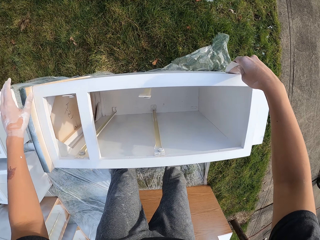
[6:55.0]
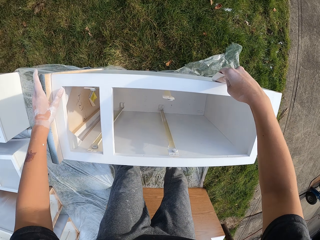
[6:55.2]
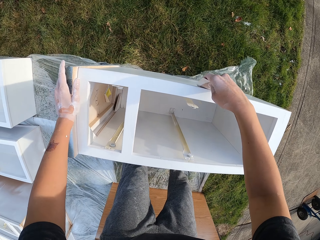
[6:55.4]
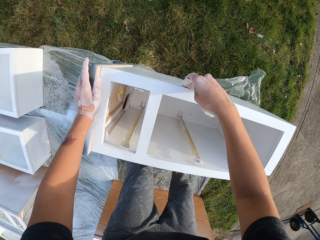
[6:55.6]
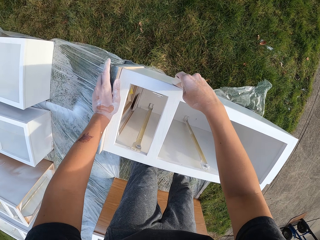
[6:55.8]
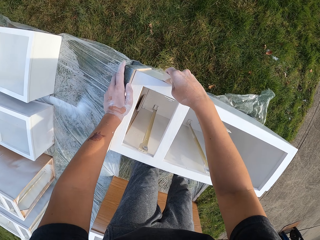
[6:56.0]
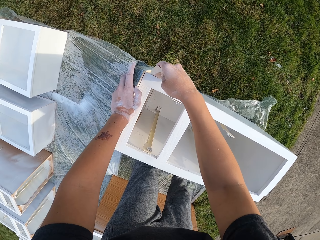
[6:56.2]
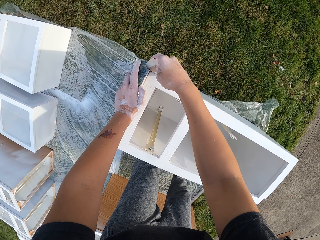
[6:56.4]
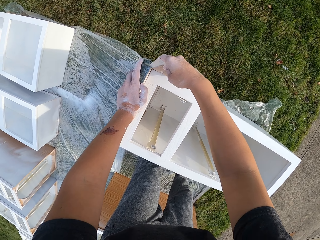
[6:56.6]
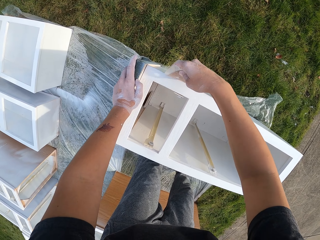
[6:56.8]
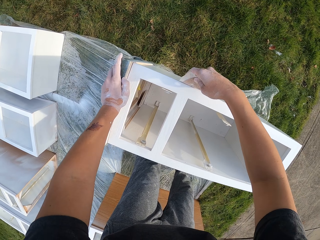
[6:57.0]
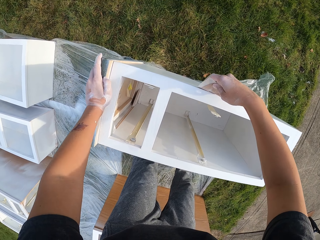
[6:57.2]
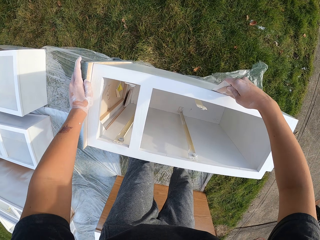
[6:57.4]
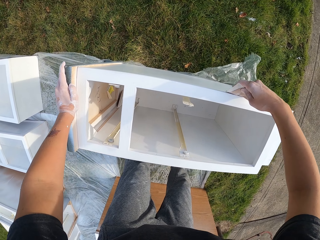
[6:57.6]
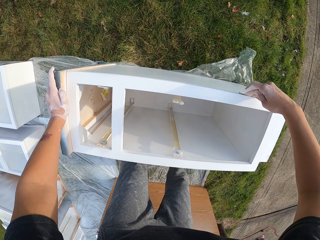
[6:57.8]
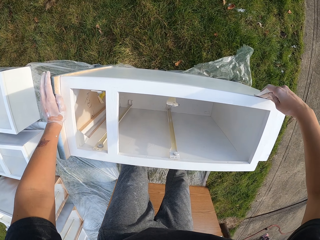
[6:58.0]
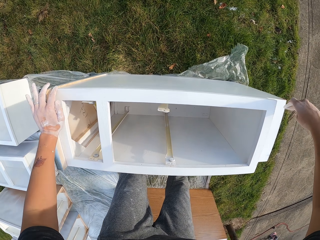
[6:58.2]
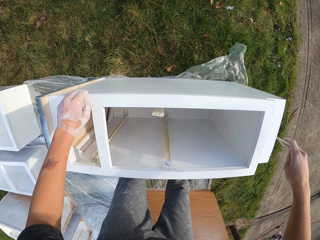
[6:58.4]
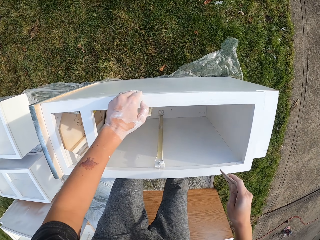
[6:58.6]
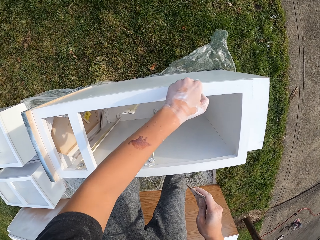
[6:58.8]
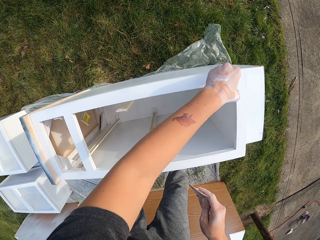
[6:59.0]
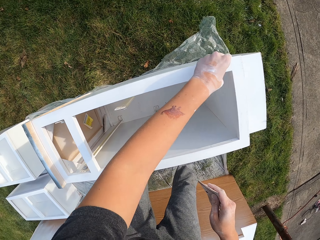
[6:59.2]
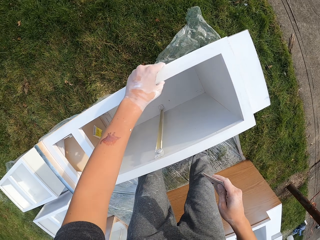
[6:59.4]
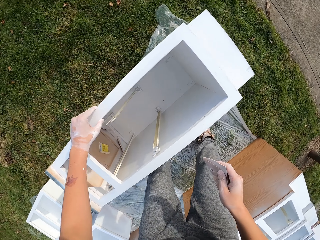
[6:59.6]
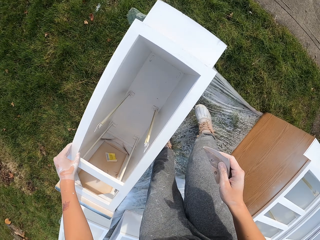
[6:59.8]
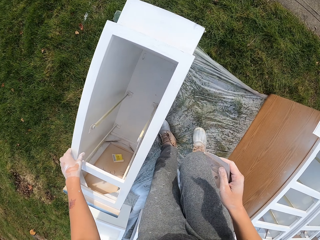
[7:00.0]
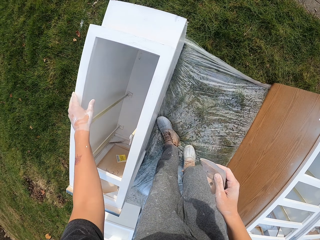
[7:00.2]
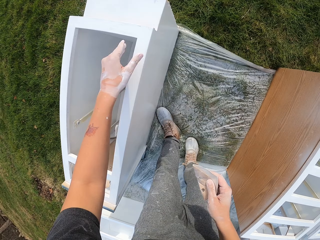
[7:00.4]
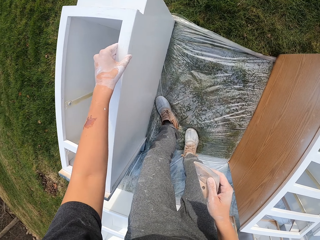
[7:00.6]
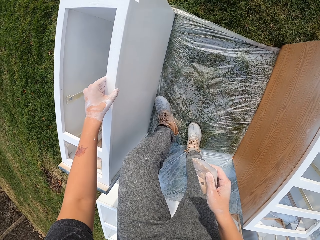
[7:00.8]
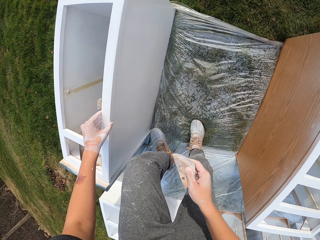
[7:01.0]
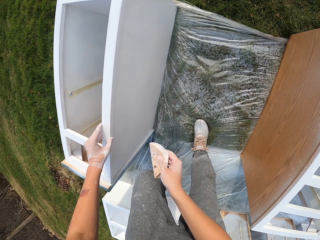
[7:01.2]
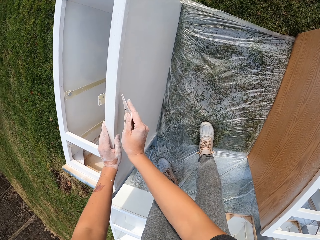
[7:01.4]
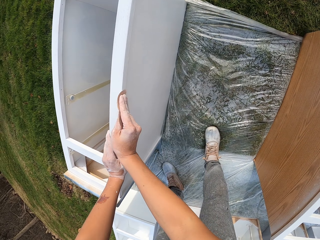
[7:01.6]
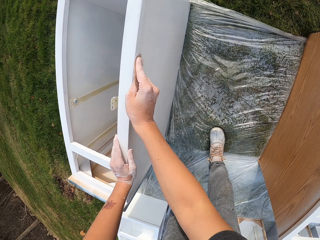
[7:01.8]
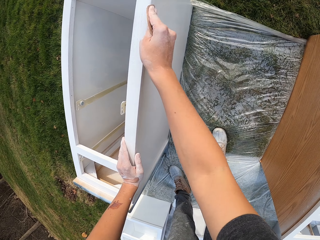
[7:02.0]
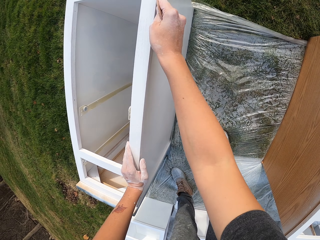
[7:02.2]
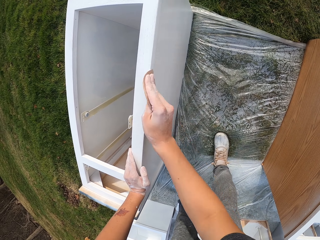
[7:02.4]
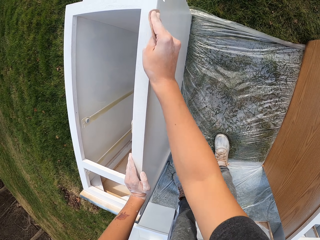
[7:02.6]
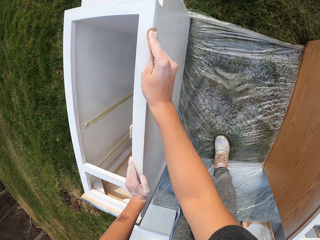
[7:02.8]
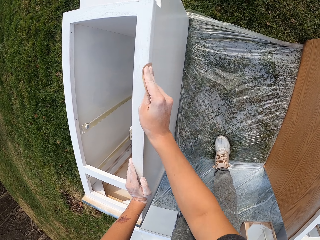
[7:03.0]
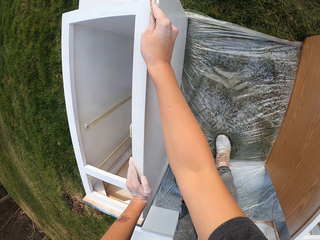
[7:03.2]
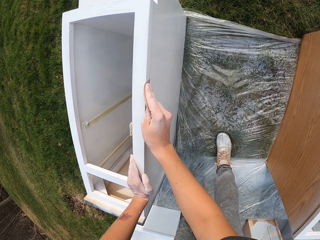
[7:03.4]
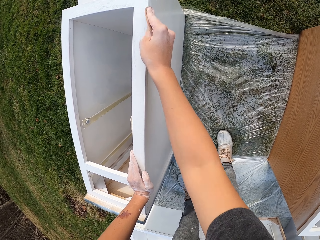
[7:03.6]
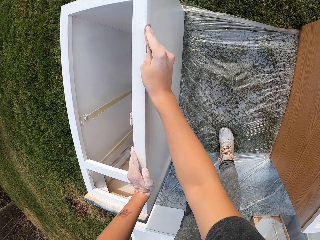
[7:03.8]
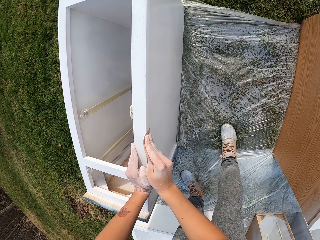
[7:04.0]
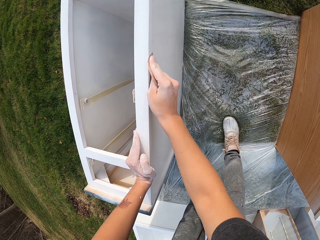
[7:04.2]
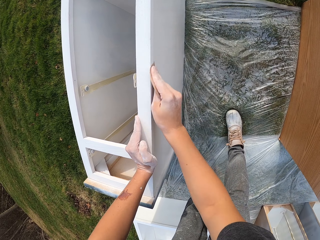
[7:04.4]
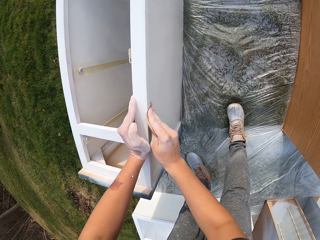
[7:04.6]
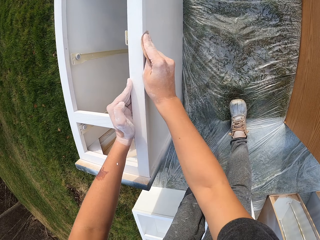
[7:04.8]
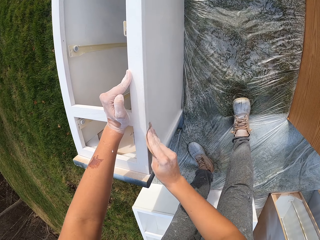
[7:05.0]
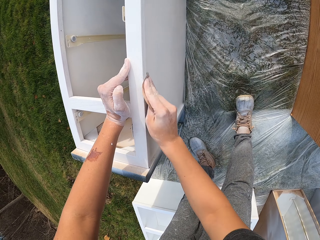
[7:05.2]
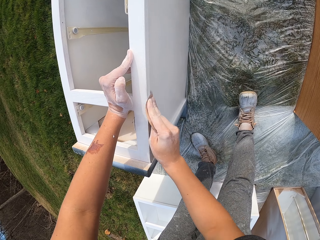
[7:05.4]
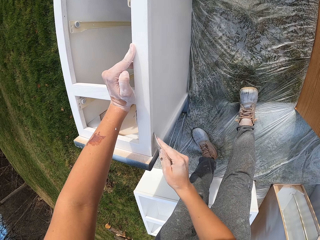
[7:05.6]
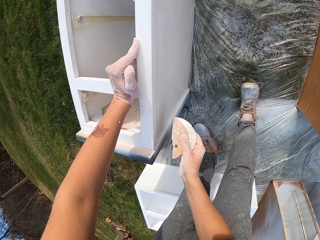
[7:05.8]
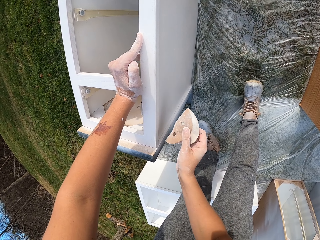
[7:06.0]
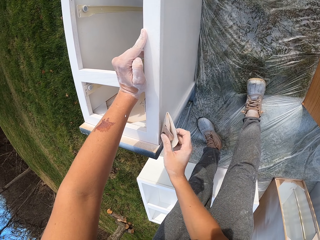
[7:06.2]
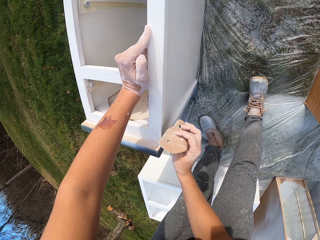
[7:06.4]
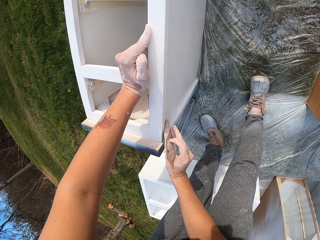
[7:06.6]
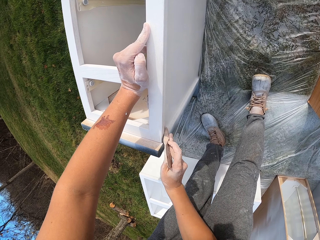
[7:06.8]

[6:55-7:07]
The camera wearer lifts the sandpaper. They smoothen a structure or drawer with the sandpaper. They wipe the drawer with the hand. They touch the structure with the left hand. They make a step. They touch the structure with the left hand. They smoothen the structure with the sandpaper.

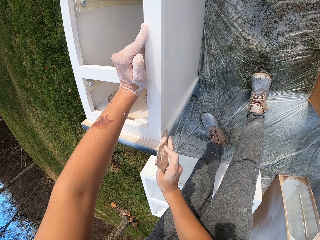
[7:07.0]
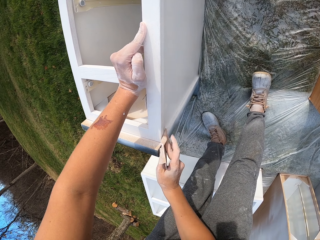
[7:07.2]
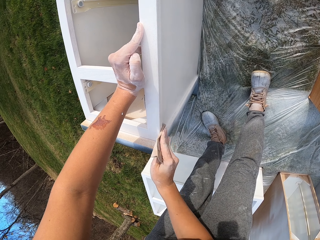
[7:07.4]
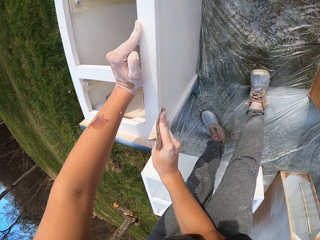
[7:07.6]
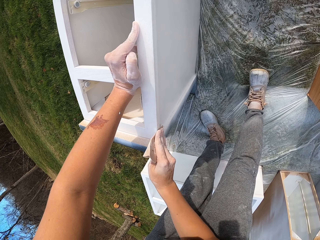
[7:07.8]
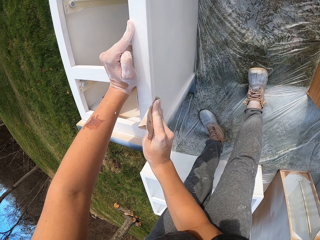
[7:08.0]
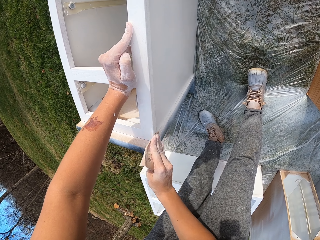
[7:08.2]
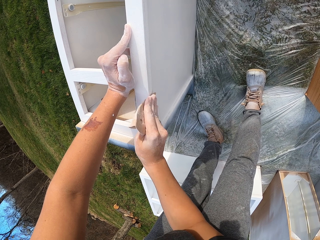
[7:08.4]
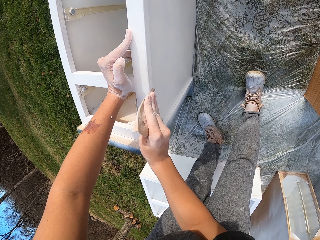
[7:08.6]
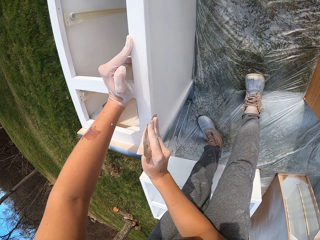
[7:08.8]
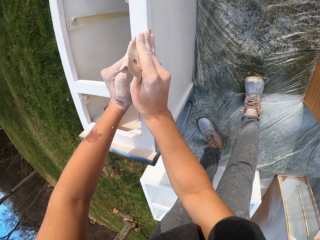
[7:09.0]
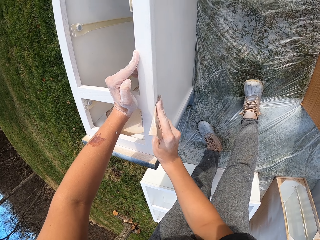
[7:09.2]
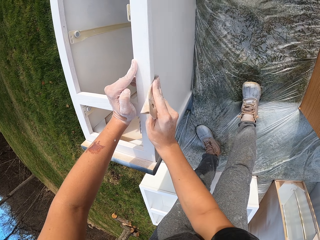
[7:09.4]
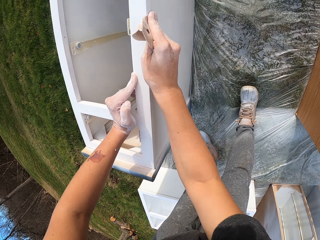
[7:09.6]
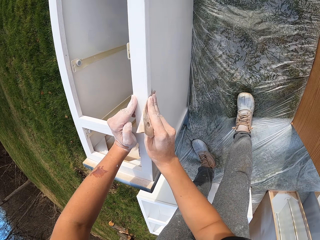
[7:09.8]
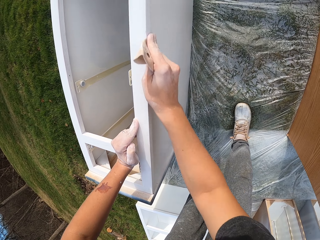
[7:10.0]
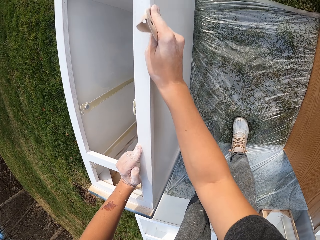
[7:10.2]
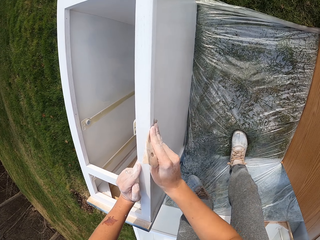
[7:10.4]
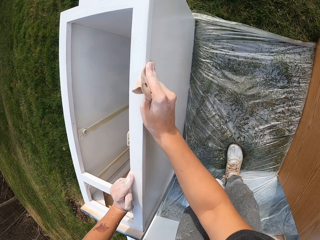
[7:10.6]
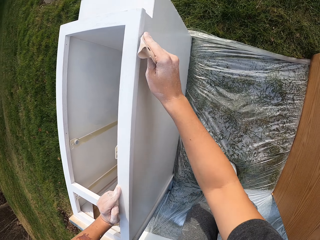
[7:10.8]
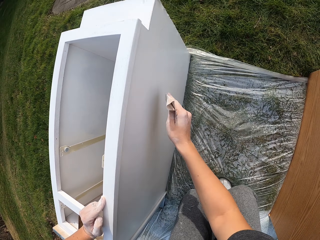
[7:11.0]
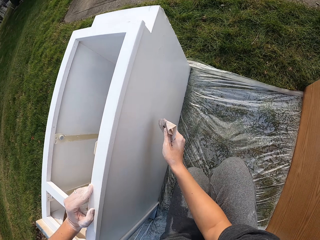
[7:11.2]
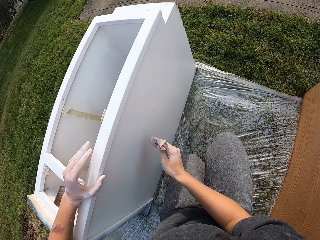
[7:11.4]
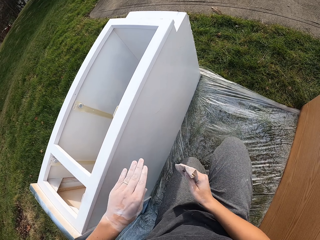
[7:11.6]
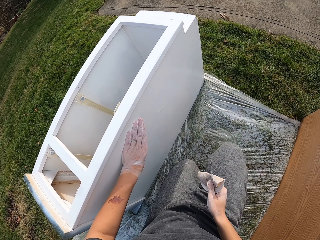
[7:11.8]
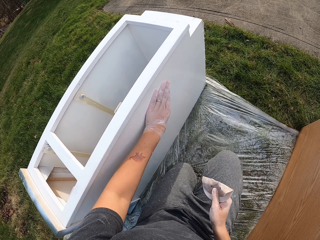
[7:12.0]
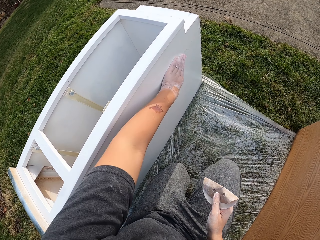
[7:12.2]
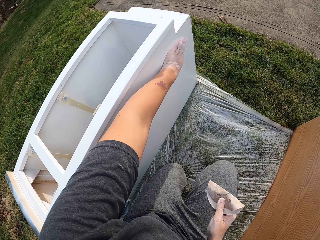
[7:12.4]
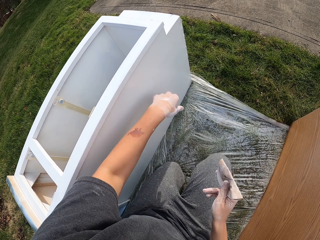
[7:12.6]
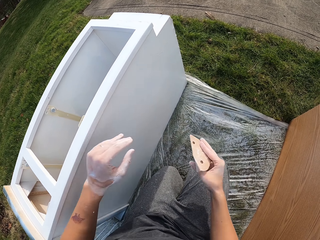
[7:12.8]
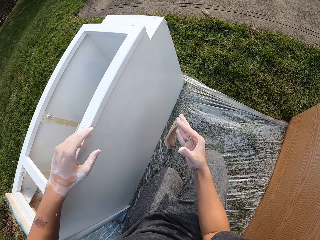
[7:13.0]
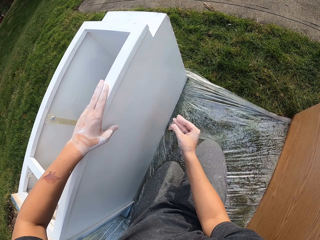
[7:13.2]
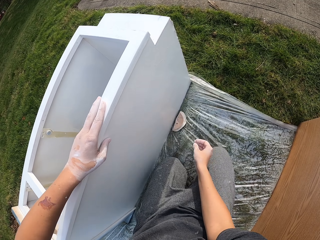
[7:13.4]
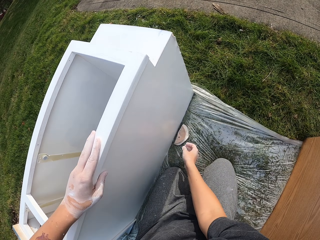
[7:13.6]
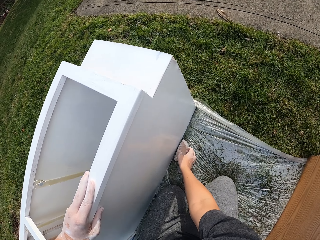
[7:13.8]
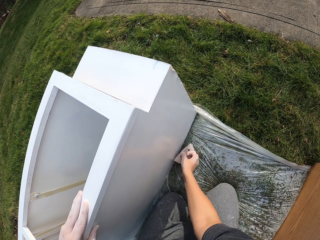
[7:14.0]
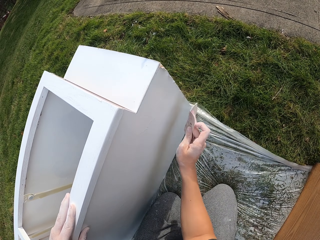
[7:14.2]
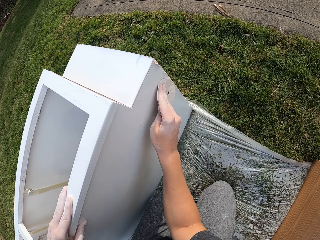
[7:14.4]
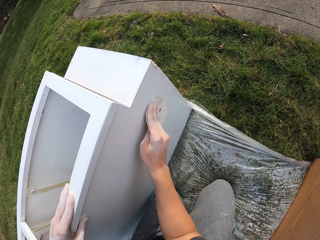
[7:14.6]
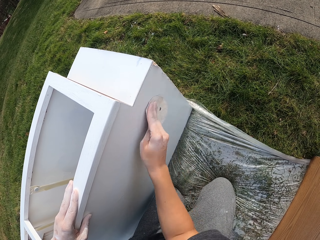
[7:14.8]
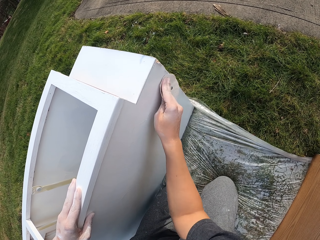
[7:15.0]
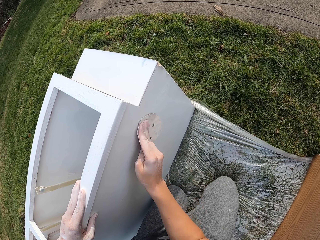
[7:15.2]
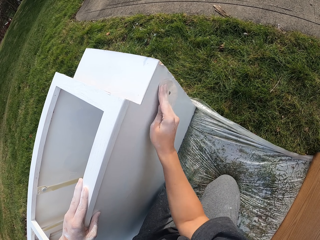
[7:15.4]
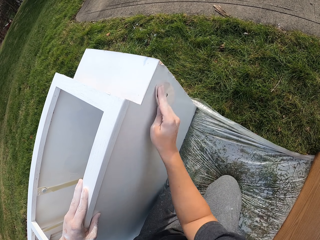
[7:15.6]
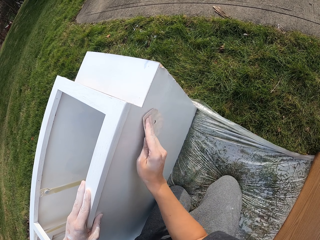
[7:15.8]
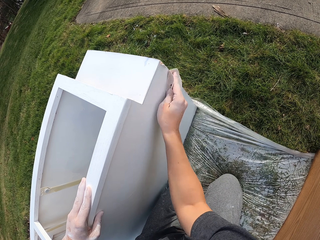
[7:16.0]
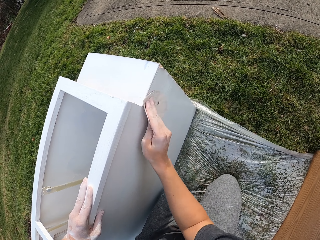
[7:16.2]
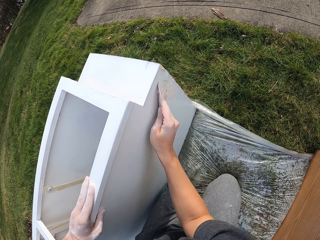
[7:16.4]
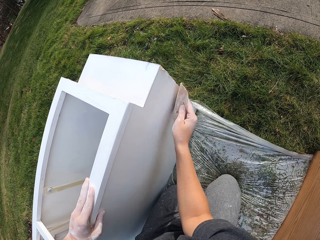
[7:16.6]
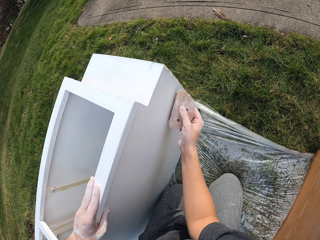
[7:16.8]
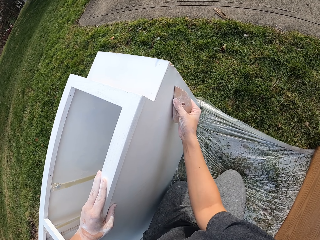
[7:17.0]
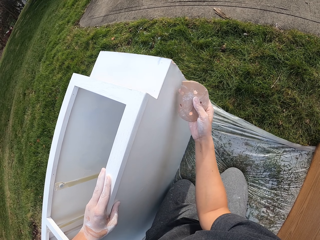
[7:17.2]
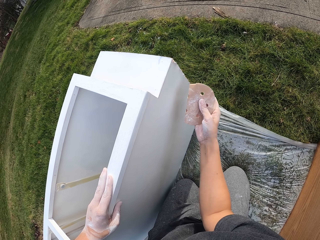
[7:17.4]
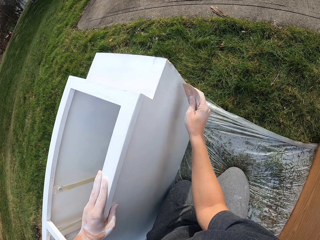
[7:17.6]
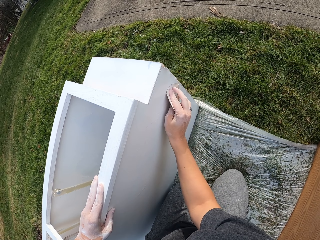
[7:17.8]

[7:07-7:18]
The camera wearer touches the structure or drawer with the left hand. They wipe the drawer with the hand. They lift the sandpaper. They drop the sandpaper. They pick up the sandpaper. They smoothen the structure with the sandpaper. They lift the sandpaper.
